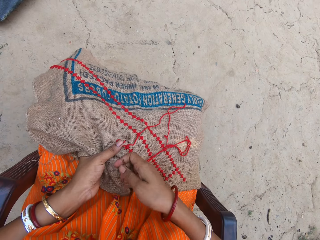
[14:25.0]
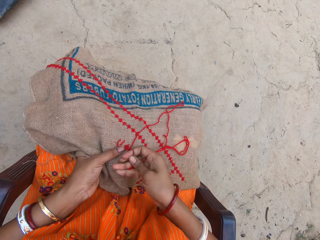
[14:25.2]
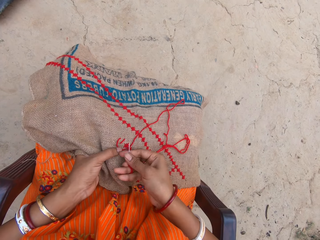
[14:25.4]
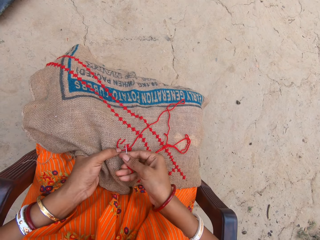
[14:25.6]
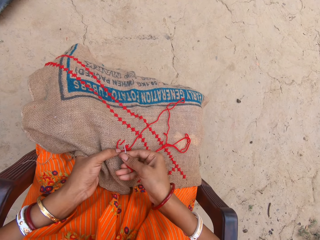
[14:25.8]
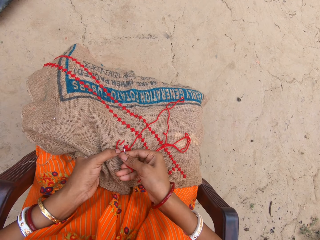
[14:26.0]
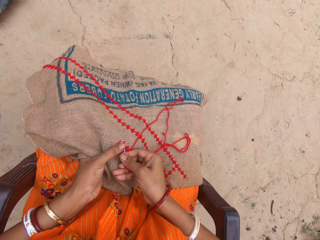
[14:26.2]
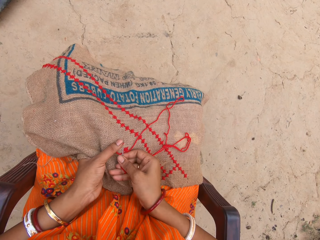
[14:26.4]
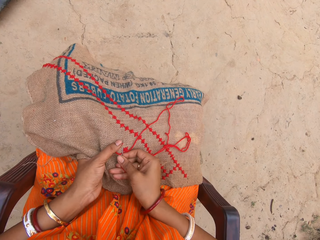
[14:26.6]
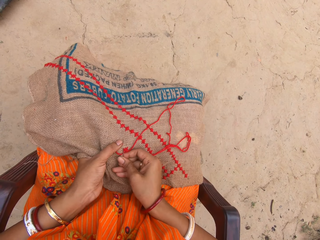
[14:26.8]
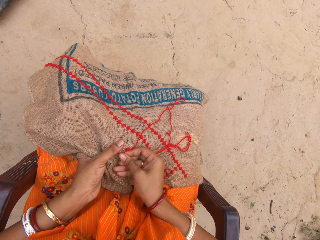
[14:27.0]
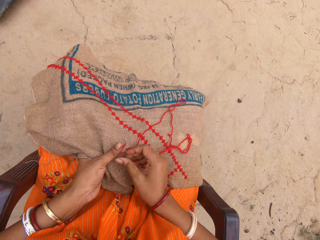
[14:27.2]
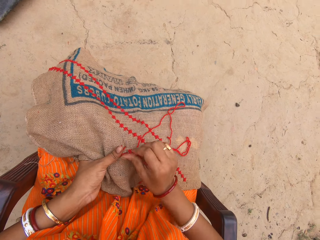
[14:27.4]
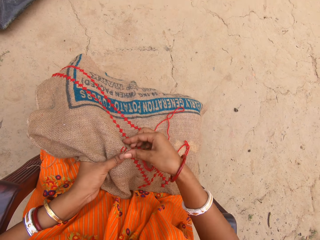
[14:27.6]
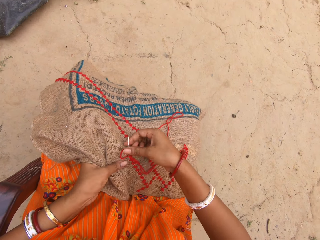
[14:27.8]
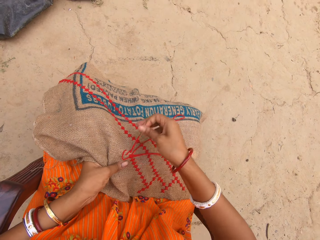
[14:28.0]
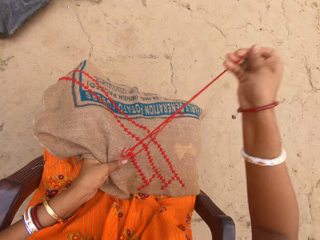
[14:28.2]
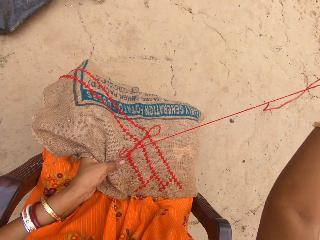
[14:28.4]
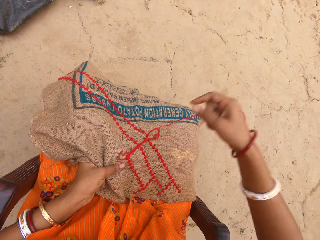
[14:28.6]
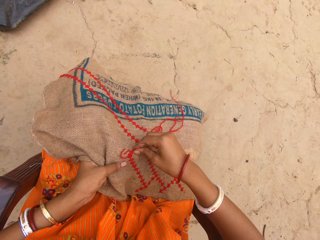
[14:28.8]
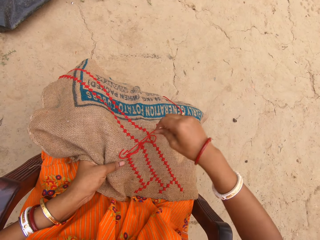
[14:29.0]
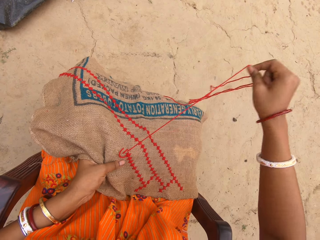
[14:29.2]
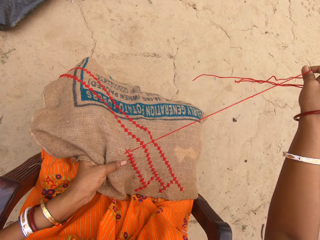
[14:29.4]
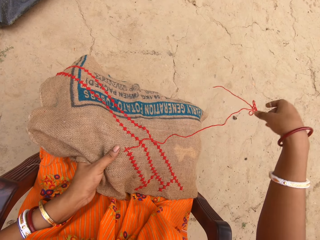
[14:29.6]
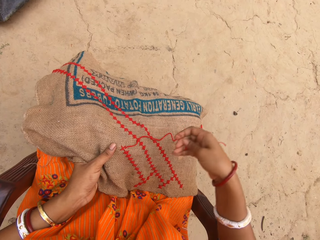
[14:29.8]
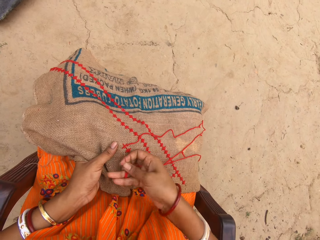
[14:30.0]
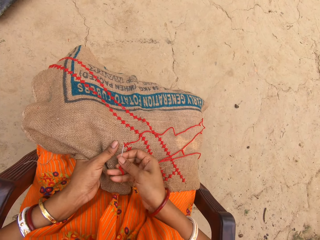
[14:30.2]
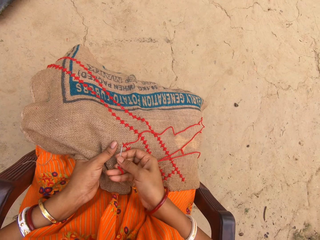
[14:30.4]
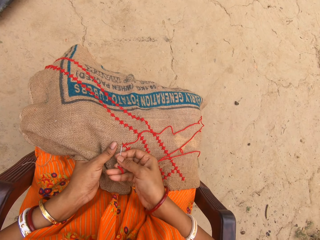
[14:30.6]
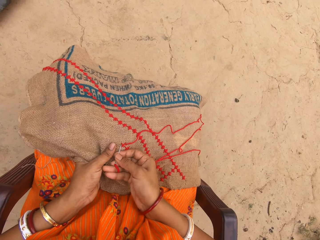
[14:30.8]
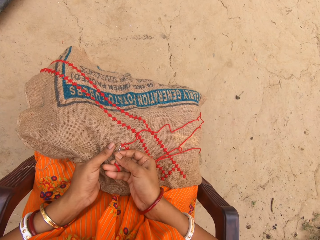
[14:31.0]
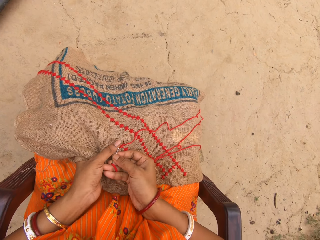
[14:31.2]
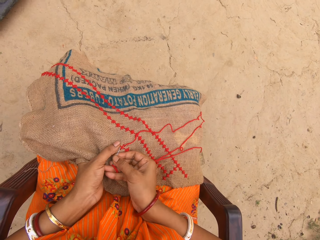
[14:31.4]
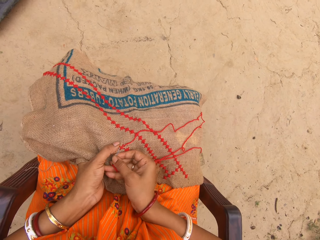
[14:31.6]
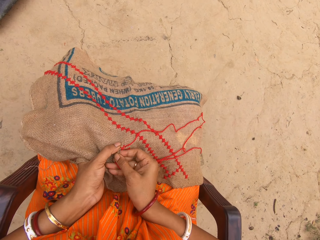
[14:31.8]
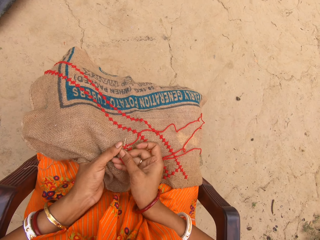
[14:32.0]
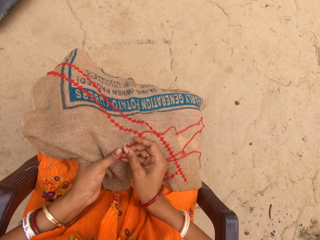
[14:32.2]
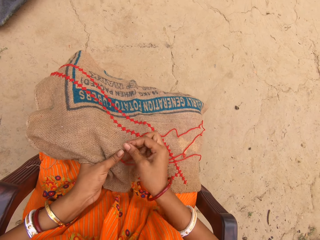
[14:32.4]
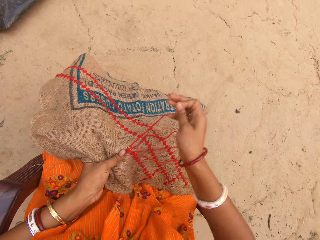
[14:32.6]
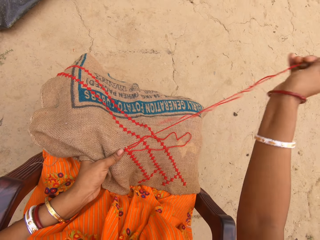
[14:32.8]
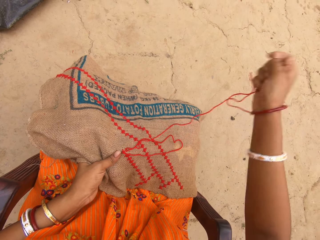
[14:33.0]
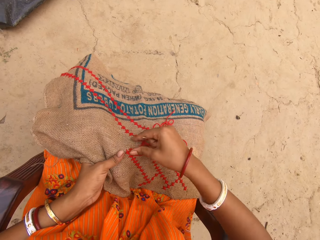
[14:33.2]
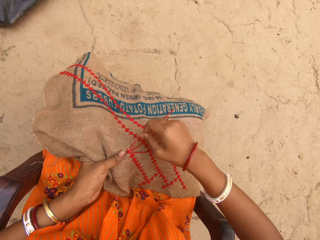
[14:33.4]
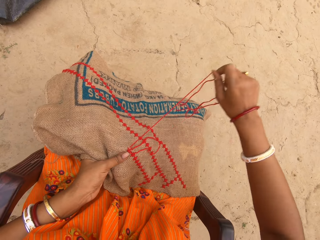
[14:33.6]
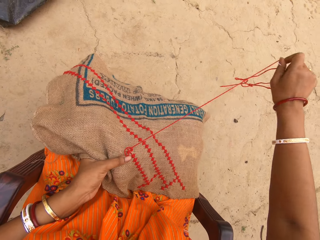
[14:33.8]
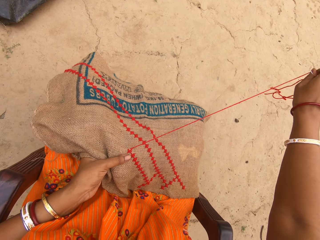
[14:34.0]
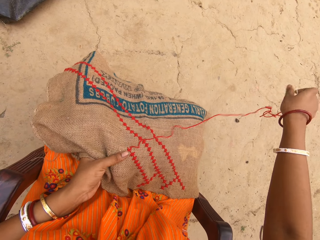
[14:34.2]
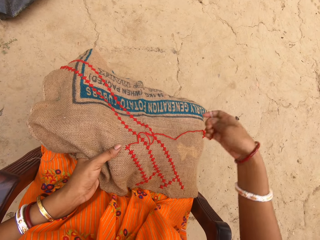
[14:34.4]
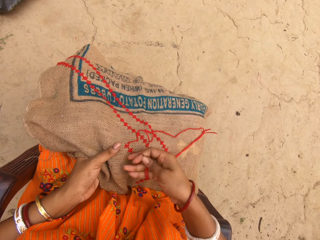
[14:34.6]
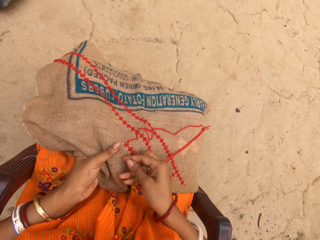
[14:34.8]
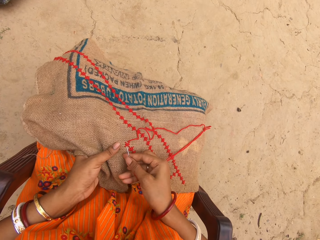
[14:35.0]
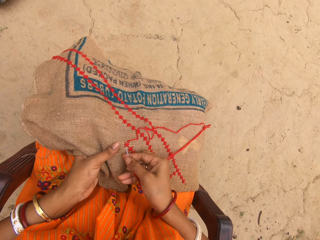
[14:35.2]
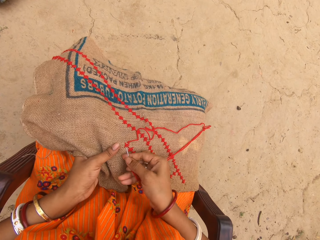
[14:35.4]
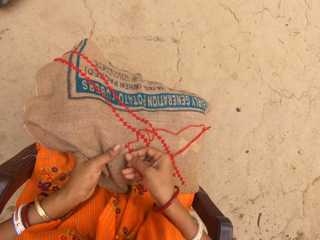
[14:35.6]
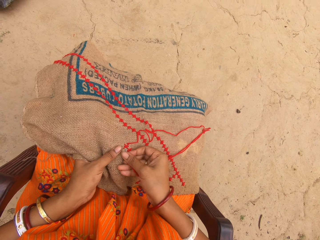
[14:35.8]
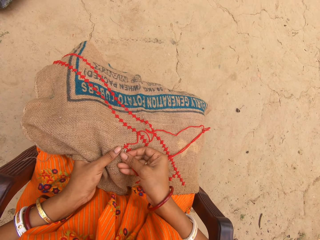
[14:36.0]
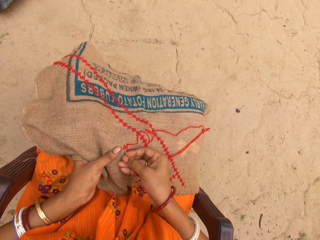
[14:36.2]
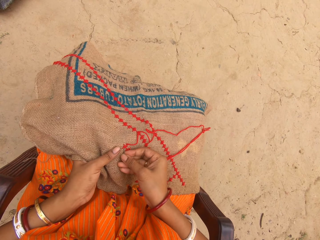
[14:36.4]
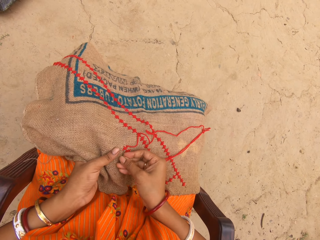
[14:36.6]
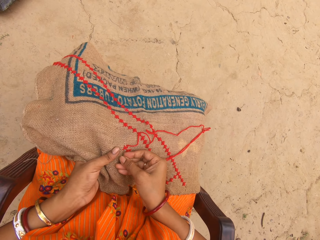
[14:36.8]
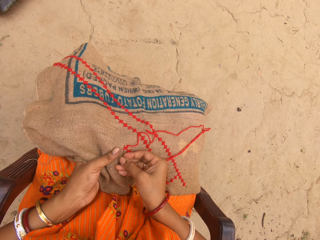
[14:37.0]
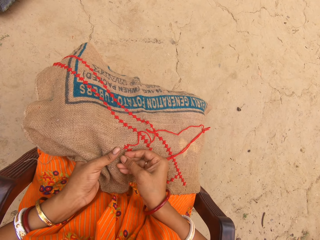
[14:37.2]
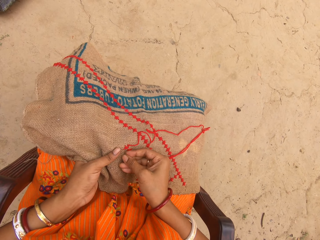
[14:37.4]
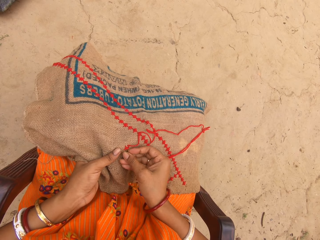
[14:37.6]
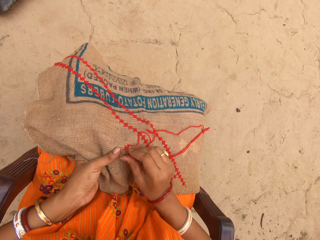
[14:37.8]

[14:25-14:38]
The camera wearer sews a fabric with a needle. They pull out a thread with the needle. They sew the fabric with the needle. They pull out the thread with the needle. They sew the fabric with the needle.

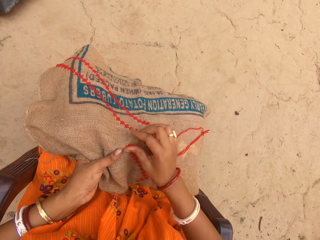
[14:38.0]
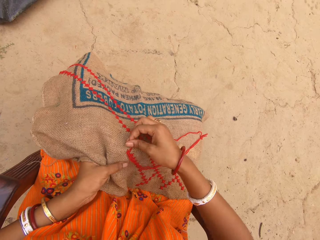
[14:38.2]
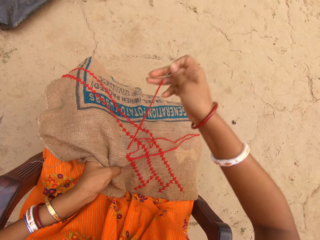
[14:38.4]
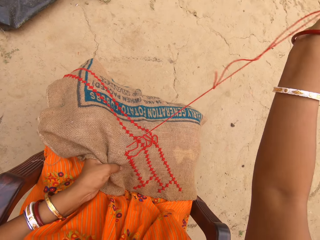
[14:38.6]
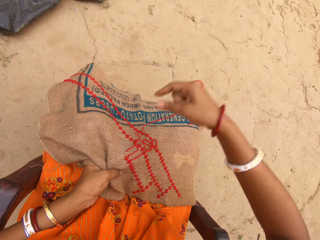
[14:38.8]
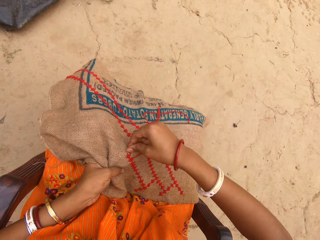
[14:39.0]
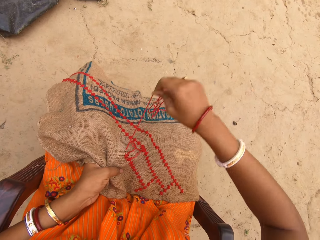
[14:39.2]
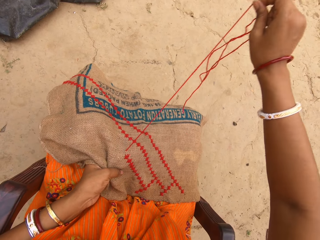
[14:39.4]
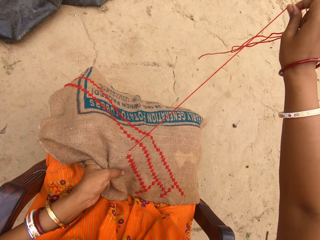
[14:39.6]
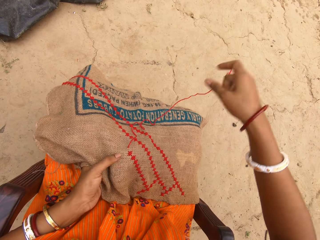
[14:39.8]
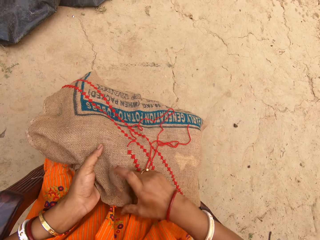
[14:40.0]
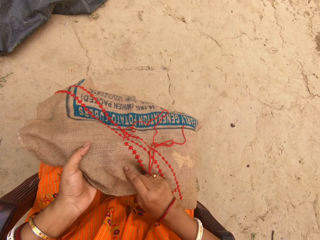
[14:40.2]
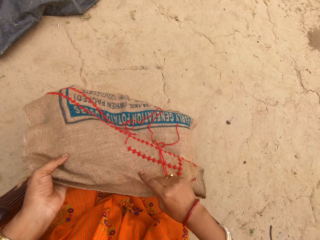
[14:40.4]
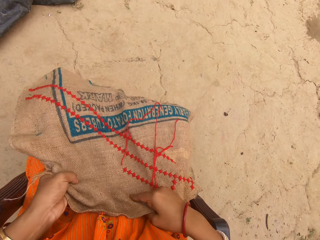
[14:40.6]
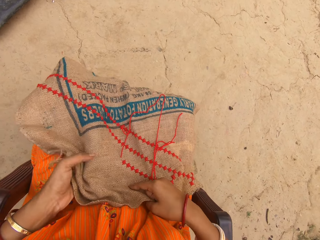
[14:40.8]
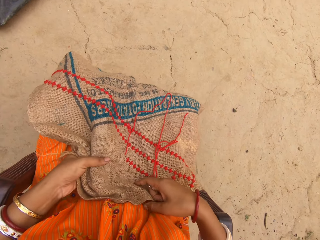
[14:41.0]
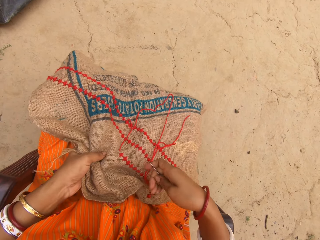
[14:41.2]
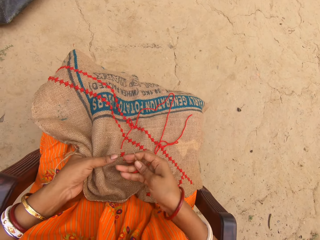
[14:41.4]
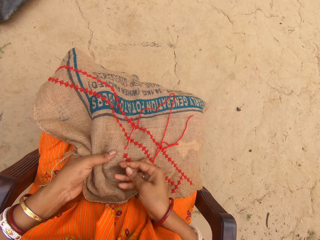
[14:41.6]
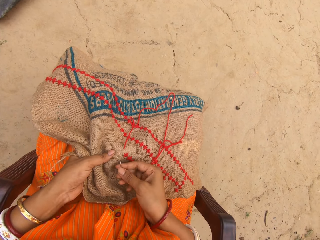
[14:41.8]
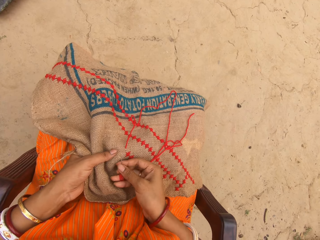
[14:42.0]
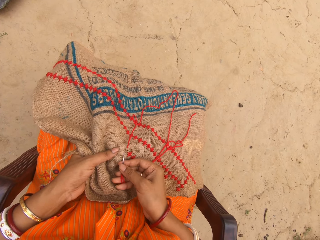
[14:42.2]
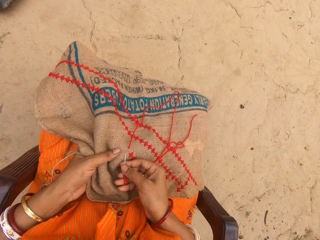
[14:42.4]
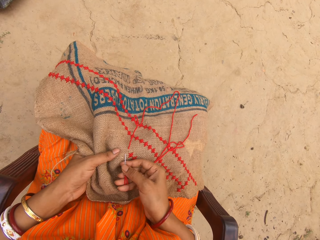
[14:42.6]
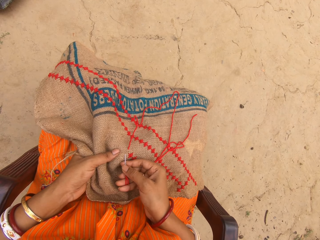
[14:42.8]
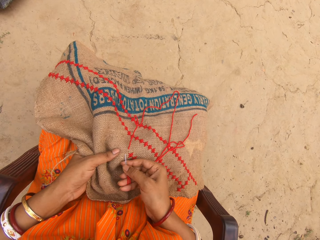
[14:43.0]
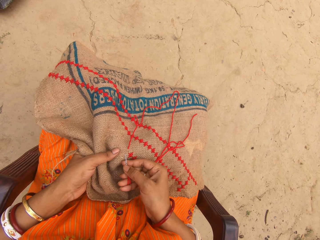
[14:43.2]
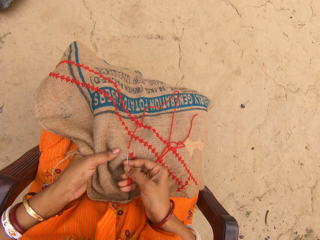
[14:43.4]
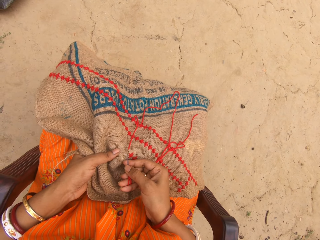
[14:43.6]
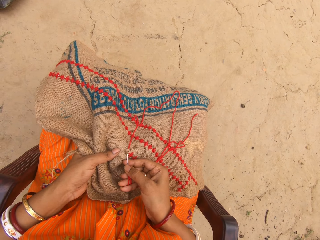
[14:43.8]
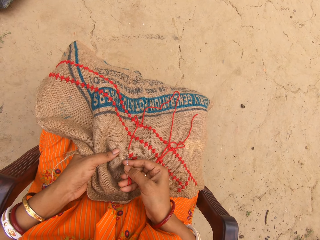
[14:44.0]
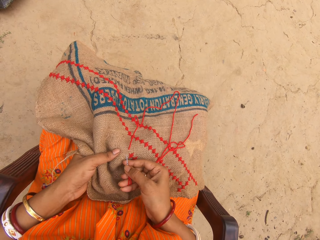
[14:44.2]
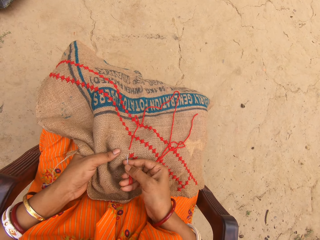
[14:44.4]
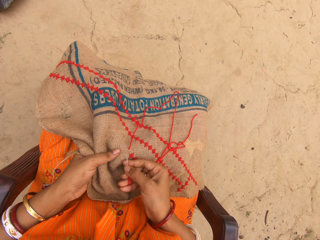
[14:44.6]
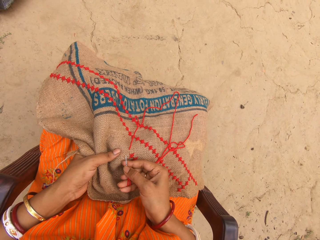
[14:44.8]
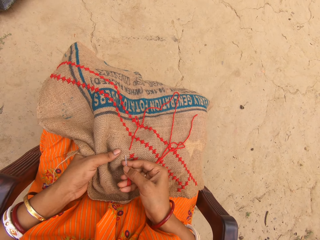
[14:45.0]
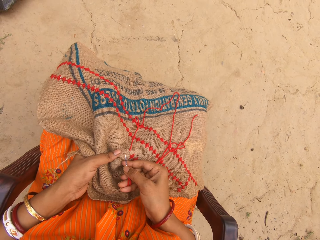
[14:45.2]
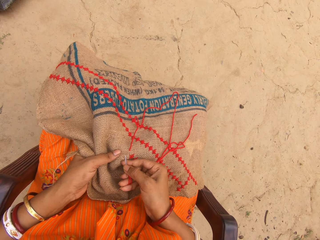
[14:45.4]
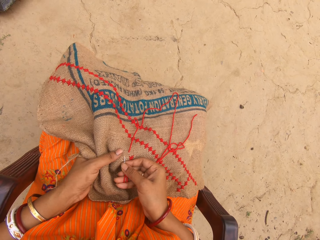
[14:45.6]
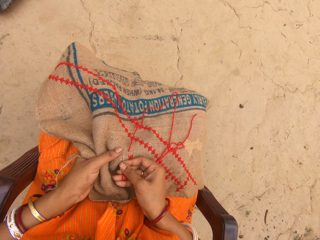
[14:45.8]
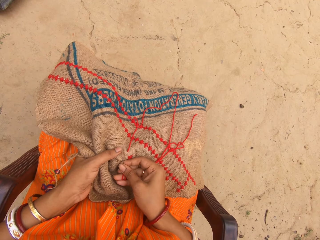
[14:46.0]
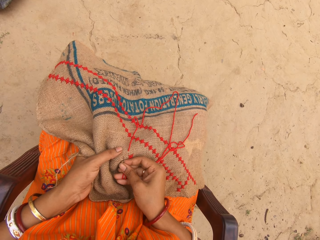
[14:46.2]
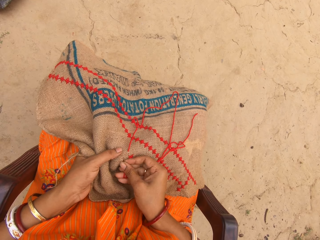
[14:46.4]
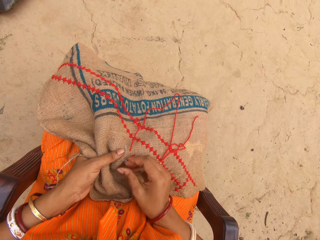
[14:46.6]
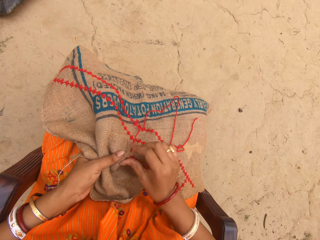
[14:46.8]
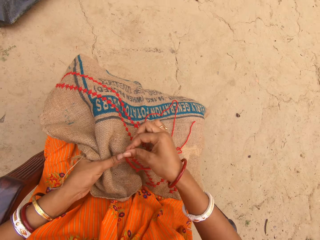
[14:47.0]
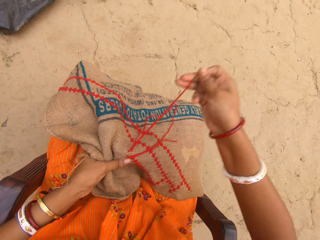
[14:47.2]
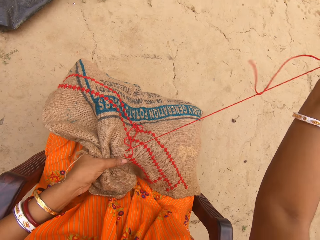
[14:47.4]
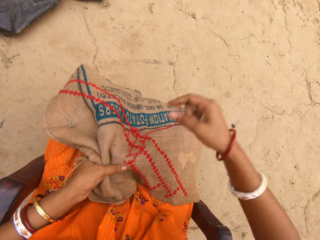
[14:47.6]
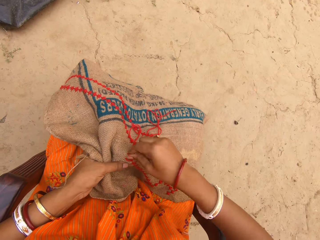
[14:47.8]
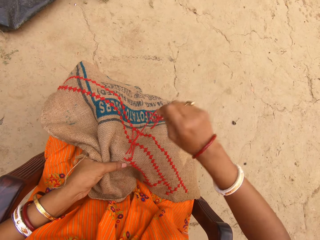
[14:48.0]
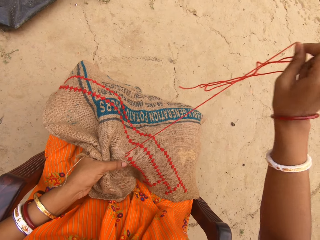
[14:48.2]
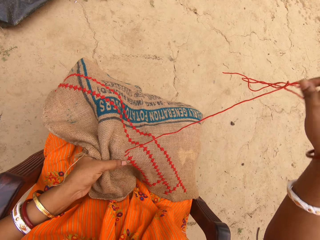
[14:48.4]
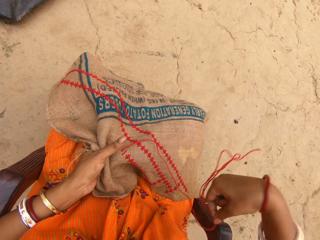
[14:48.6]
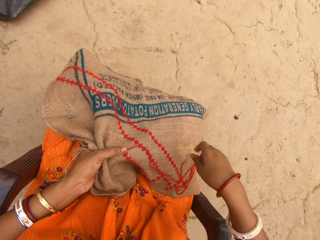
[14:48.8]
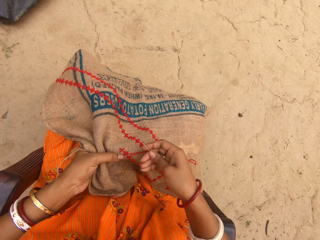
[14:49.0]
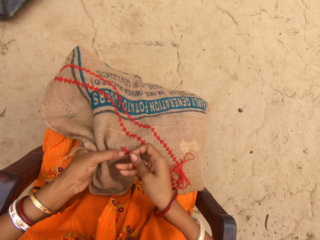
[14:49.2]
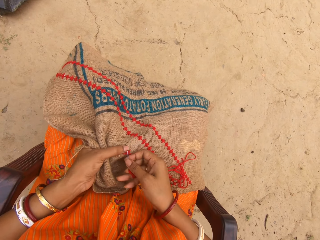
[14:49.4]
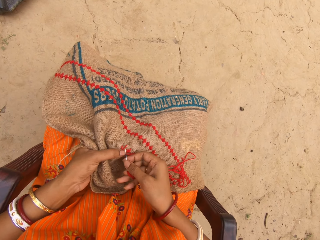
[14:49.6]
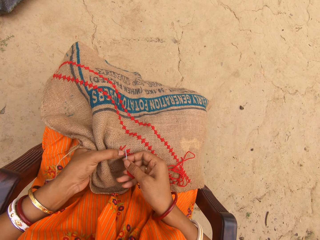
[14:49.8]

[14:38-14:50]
The camera wearer pulls out a thread with a needle. She adjusts the jute fabric on her legs with both hands. She embroiders on the jute fabric in her left hand with the needle in her right hand. She pulls out the thread with the needle.
